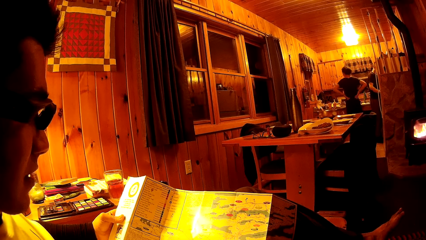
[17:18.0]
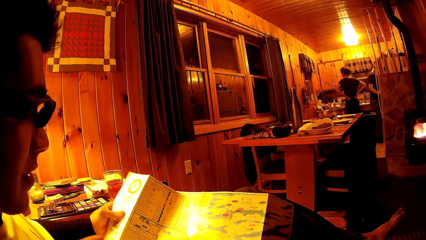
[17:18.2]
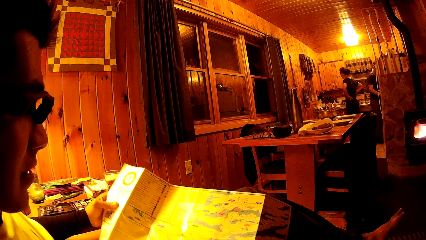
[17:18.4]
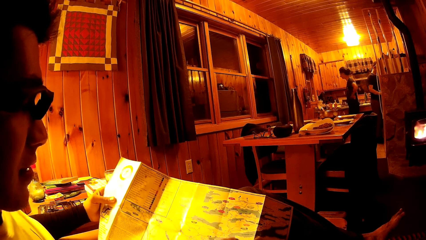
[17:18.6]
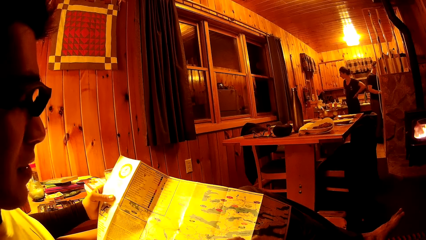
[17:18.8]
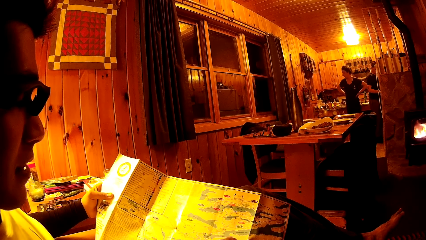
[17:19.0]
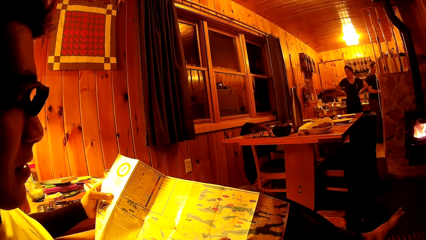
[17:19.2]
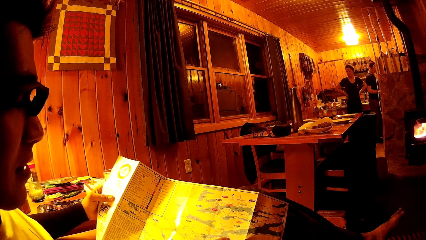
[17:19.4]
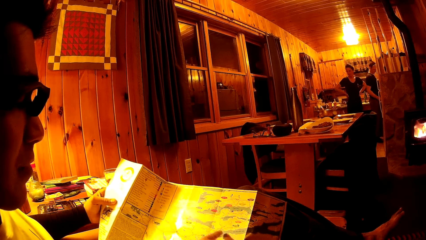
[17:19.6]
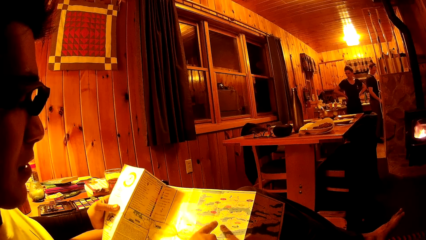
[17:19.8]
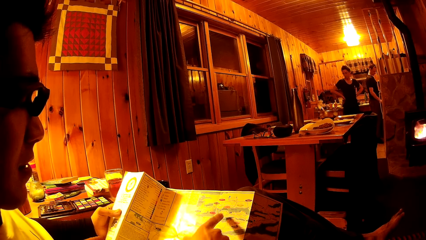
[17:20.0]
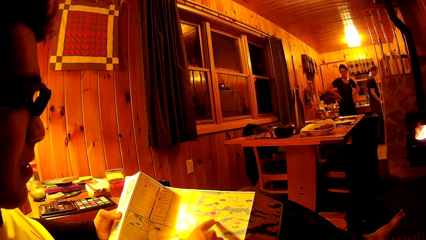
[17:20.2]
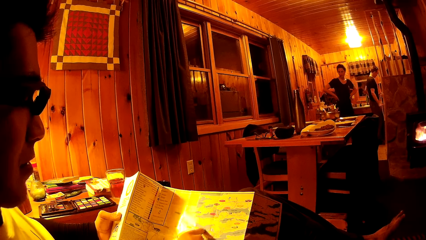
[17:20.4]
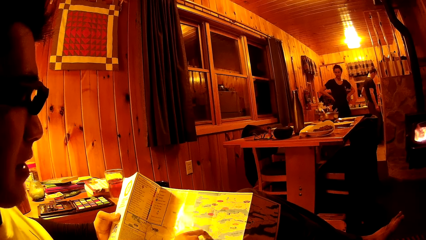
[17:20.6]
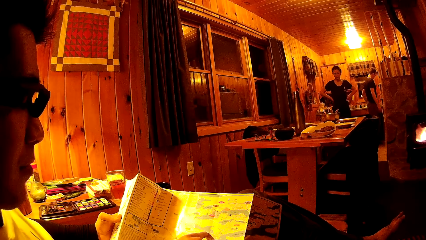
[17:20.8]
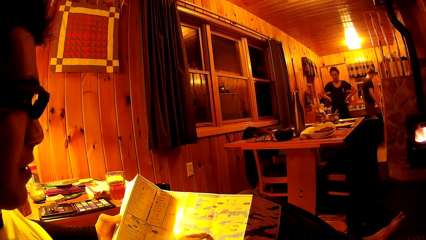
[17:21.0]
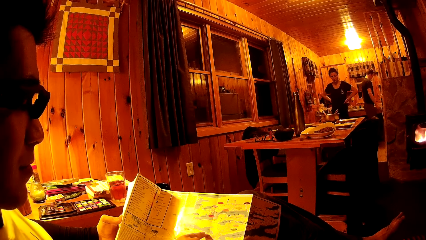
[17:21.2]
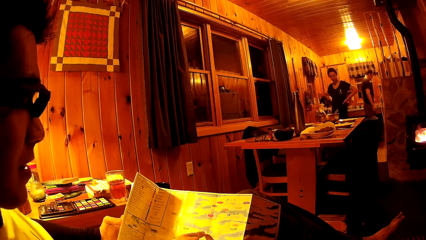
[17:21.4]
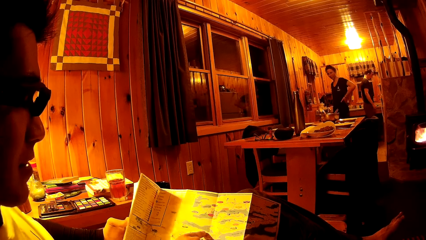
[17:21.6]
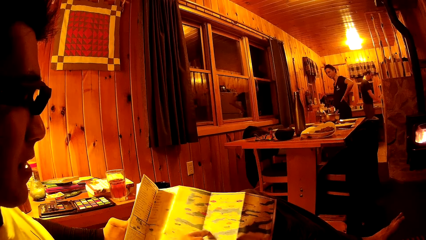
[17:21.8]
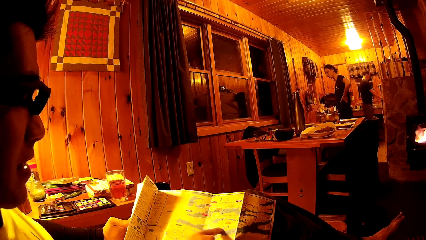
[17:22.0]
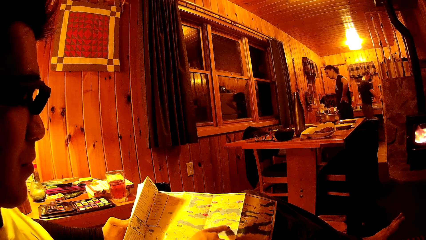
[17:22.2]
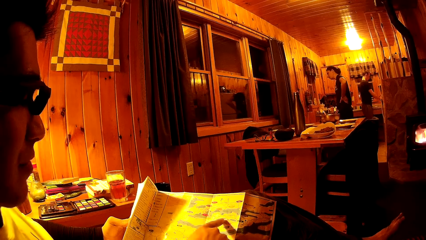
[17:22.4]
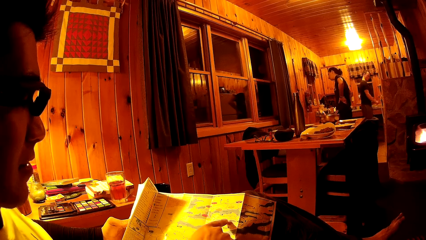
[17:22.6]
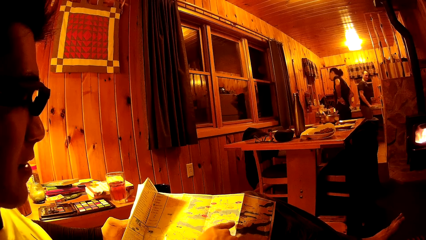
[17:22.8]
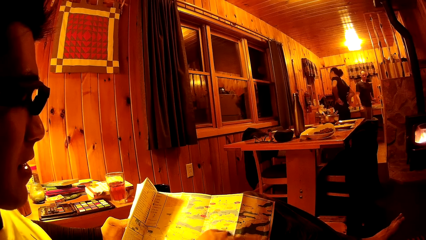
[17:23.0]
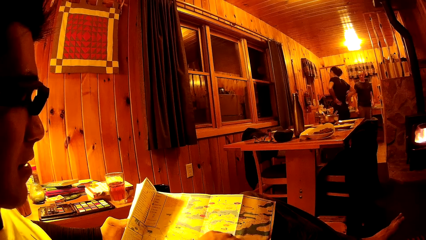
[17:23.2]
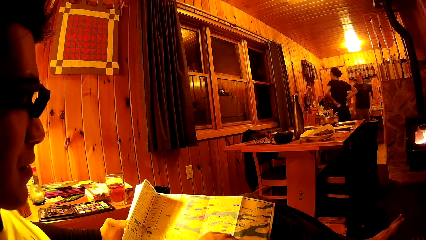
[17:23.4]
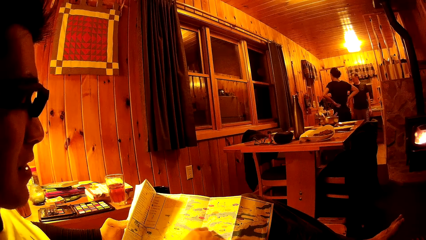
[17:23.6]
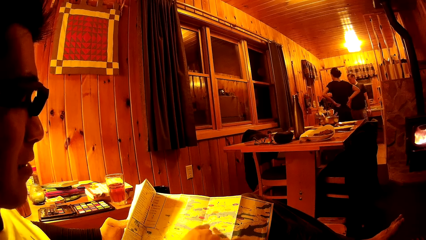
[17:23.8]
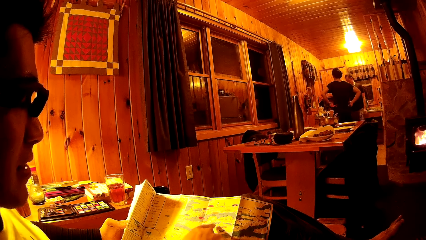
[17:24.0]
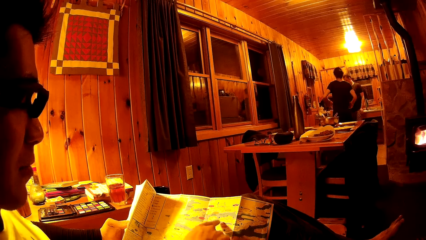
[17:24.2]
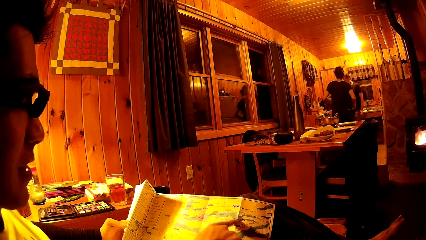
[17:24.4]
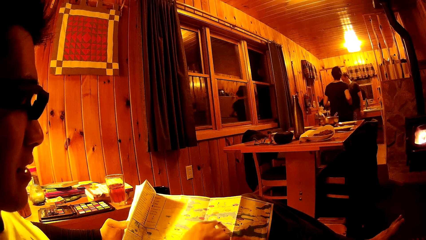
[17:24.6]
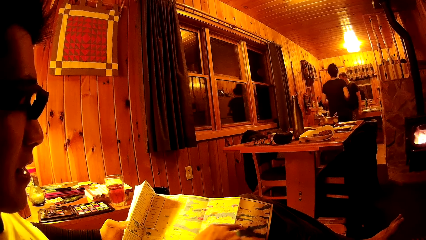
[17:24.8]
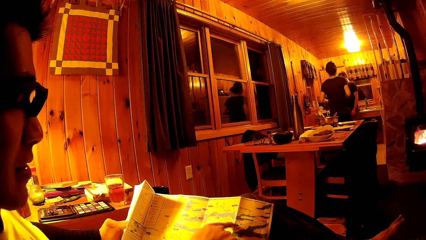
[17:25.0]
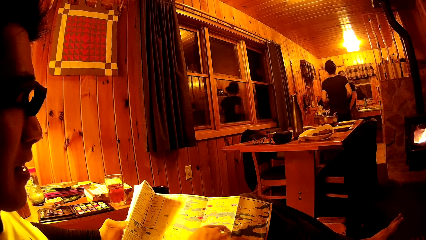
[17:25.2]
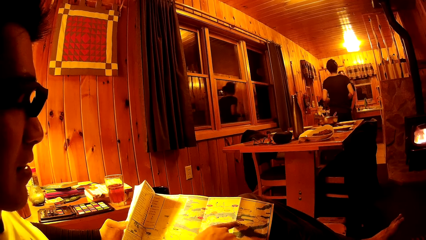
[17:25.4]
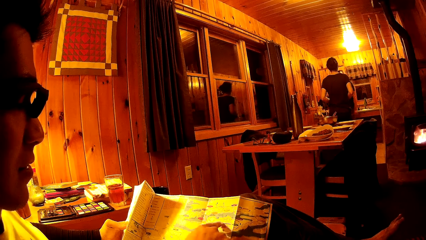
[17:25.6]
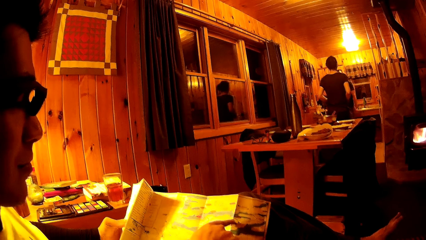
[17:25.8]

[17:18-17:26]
The woman dances with both hands on her waist.

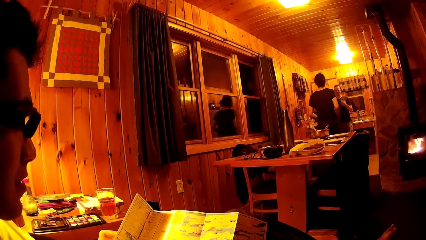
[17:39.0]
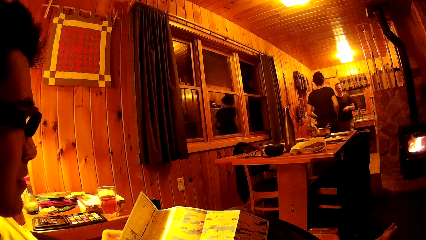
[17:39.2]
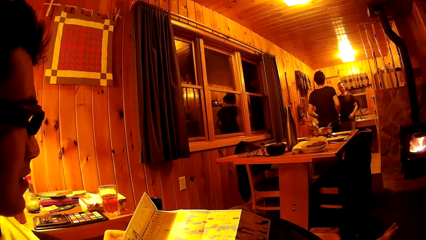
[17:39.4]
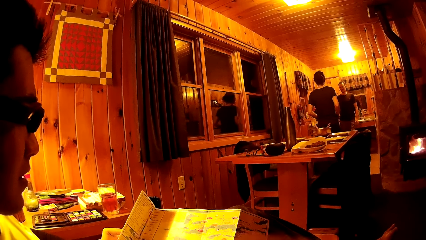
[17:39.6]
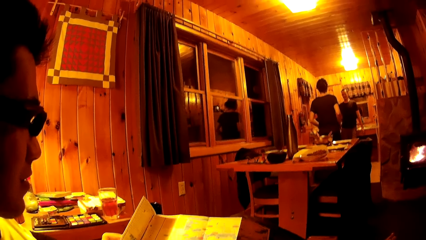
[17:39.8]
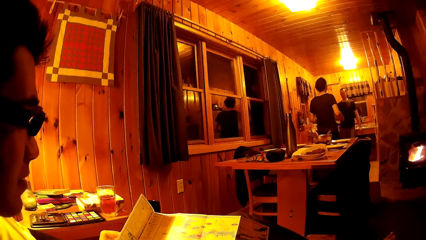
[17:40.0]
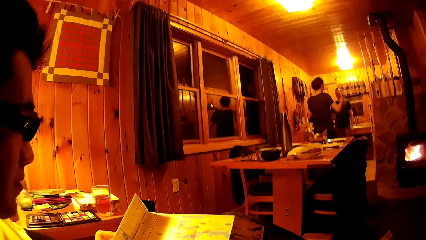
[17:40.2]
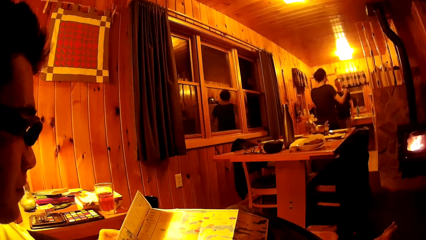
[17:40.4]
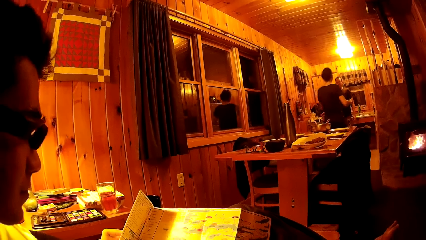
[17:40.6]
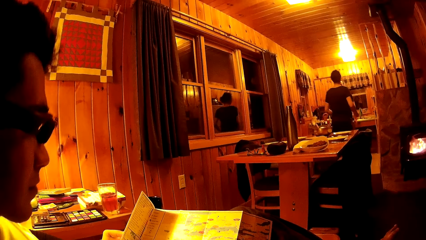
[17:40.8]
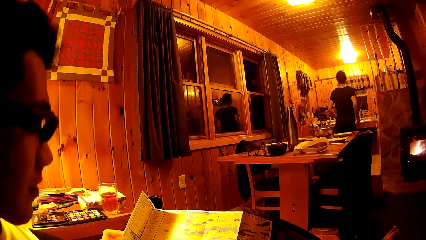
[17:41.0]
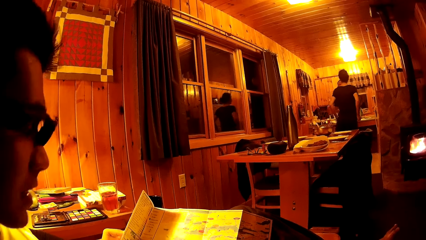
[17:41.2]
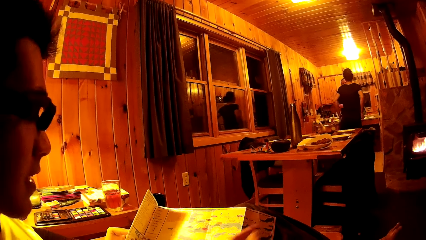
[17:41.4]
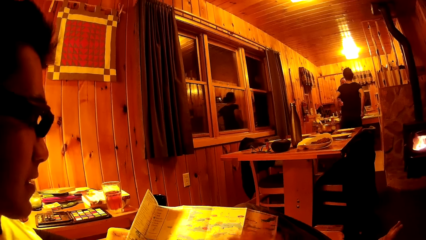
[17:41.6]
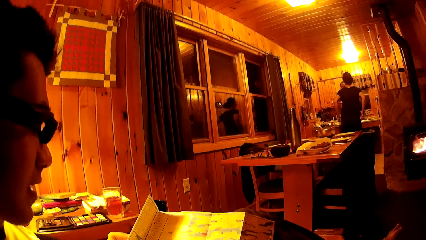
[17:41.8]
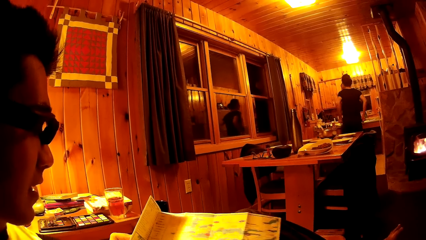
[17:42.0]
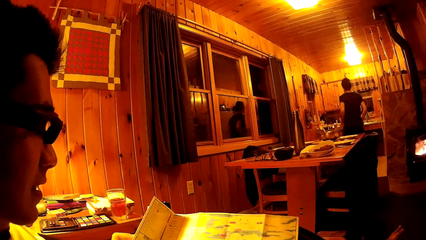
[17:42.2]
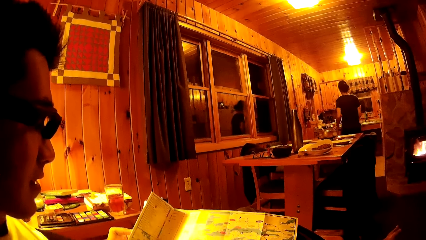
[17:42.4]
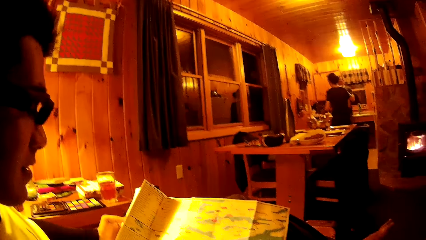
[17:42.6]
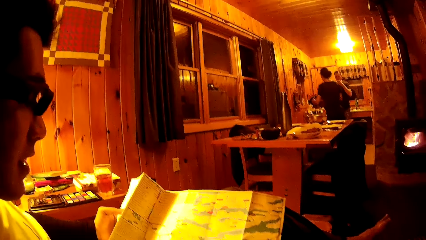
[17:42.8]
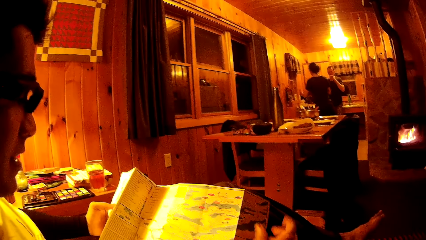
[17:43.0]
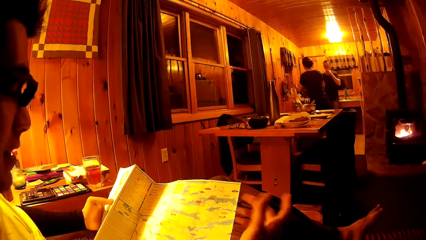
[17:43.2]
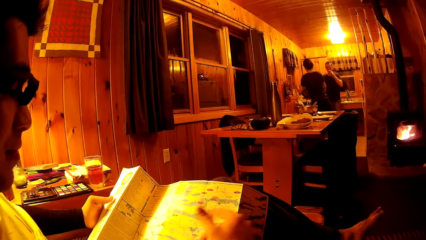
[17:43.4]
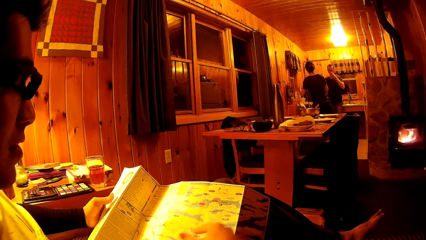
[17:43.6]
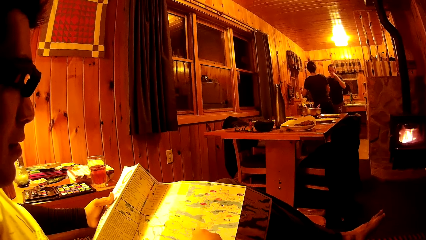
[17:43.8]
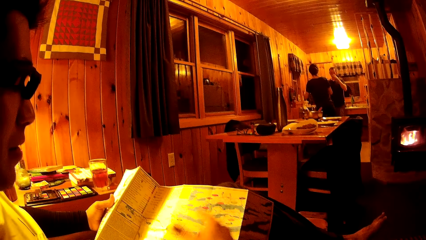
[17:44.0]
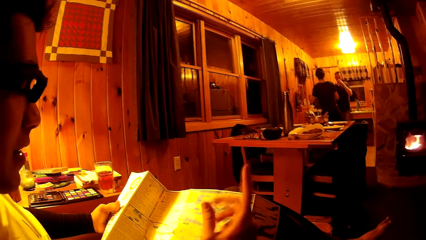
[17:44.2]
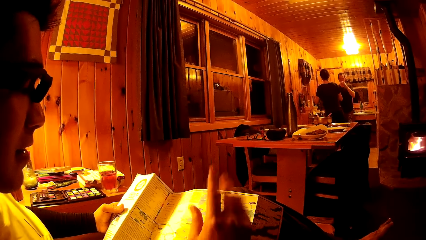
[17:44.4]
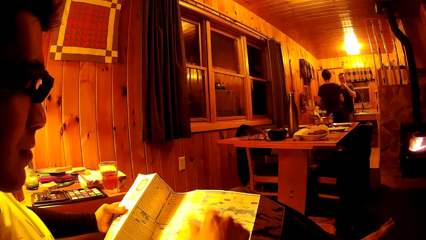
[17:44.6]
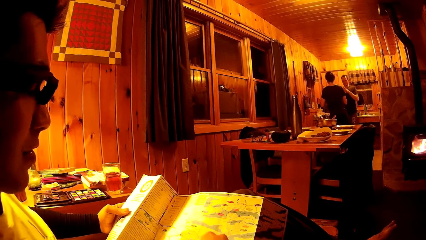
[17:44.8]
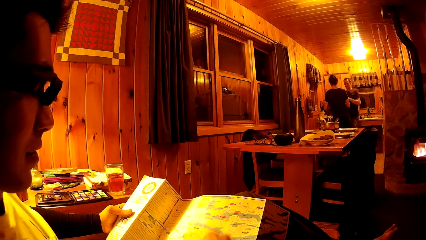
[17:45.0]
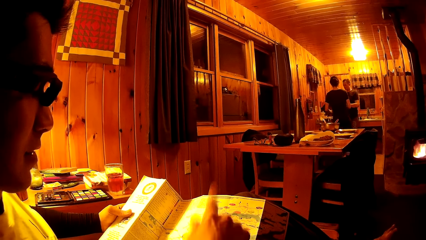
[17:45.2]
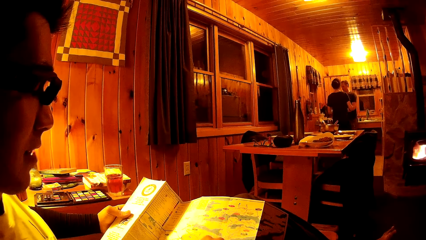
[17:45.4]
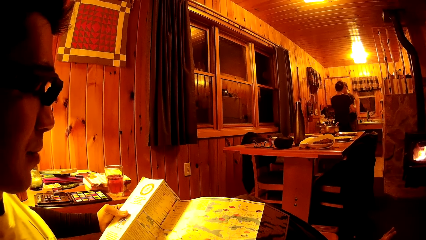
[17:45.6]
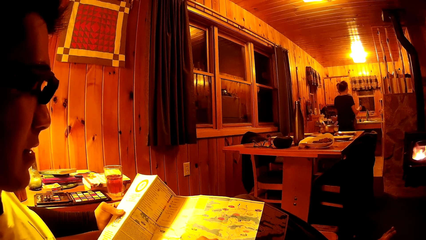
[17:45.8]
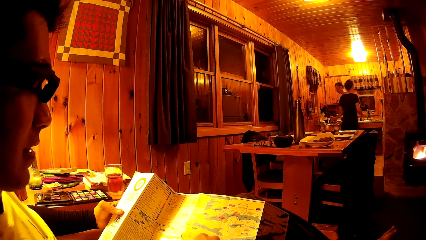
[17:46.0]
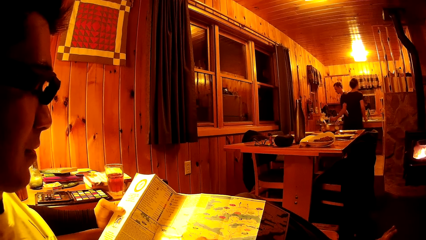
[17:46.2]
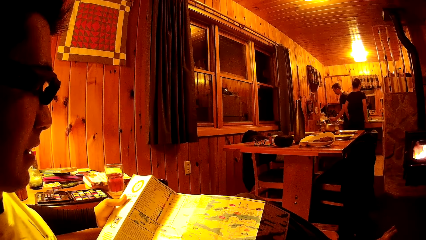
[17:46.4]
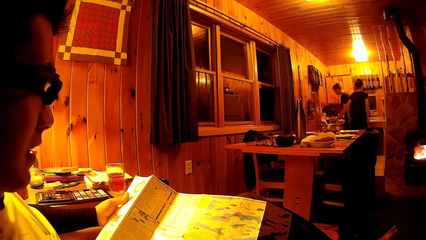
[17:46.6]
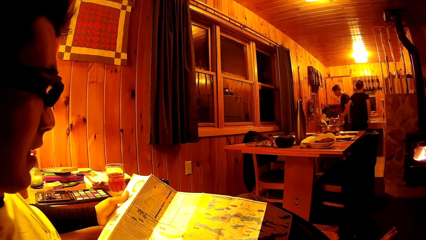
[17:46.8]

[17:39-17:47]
The man lifts a cup on the kitchen countertop with his right hand. He drinks from the cup in his left hand. He puts the cup in his left hand on the kitchen countertop.
